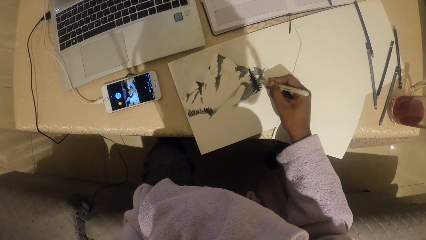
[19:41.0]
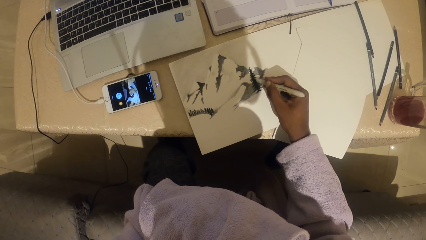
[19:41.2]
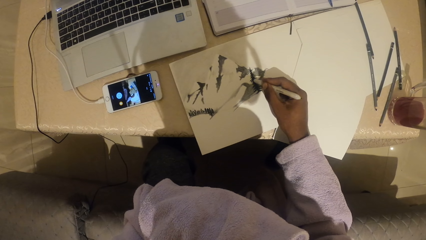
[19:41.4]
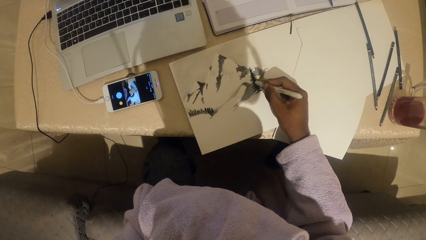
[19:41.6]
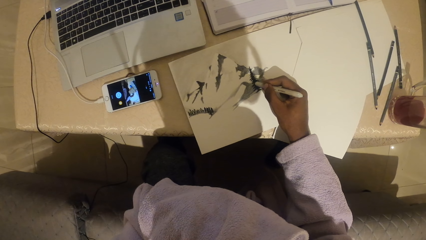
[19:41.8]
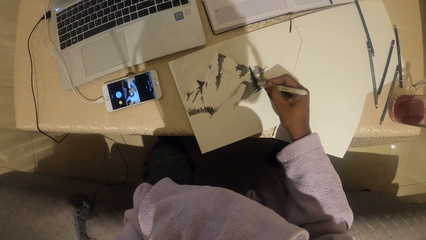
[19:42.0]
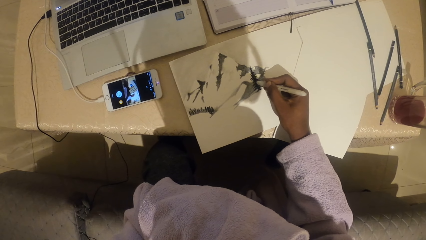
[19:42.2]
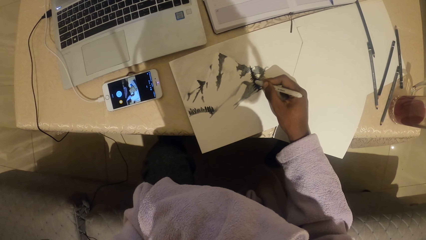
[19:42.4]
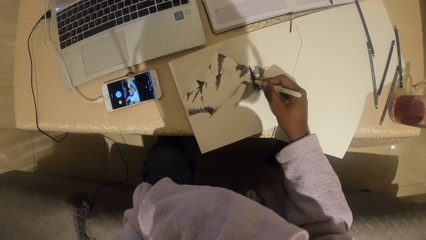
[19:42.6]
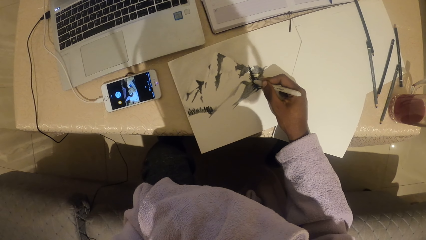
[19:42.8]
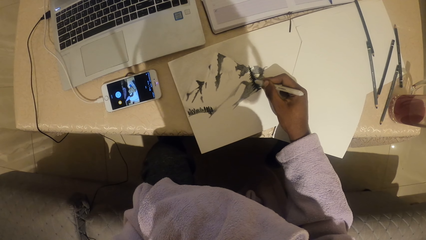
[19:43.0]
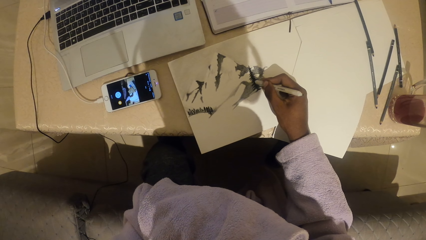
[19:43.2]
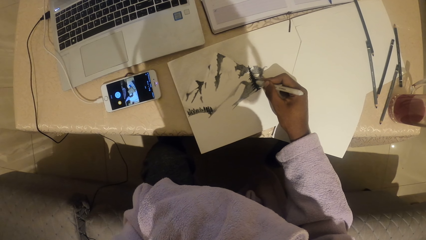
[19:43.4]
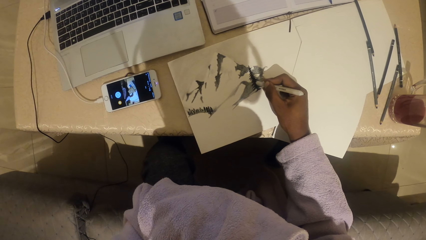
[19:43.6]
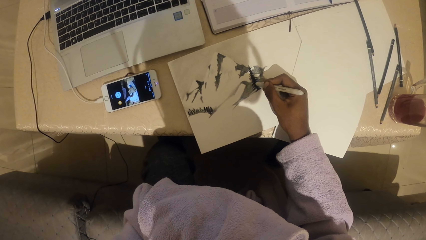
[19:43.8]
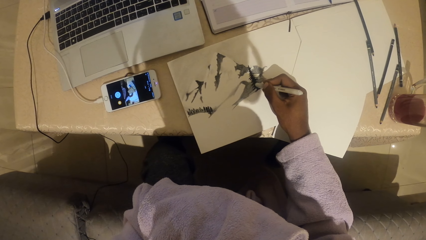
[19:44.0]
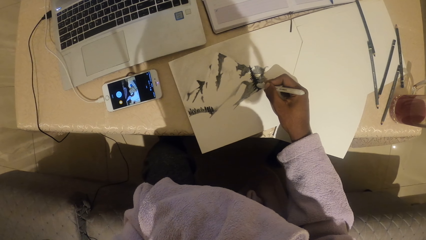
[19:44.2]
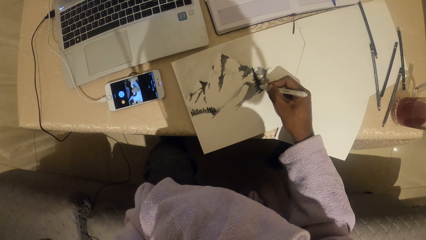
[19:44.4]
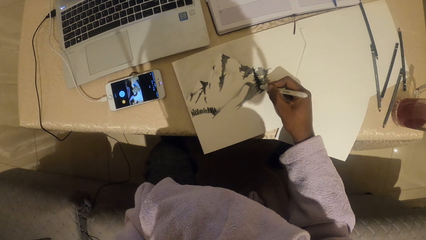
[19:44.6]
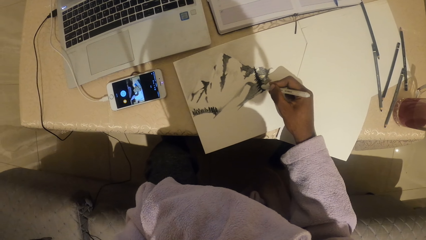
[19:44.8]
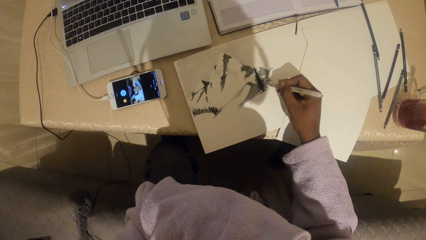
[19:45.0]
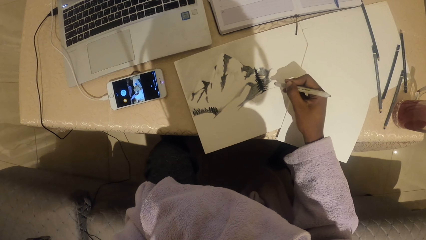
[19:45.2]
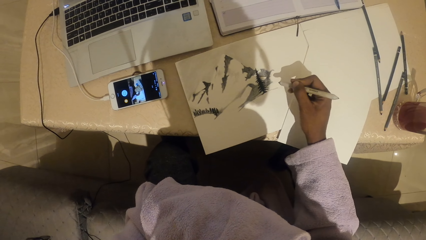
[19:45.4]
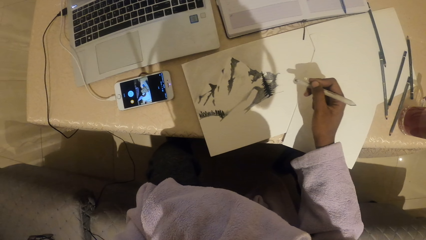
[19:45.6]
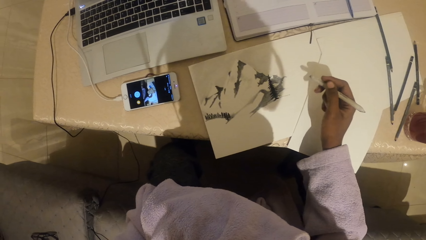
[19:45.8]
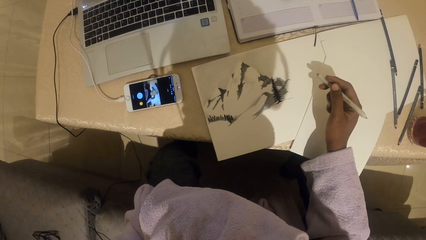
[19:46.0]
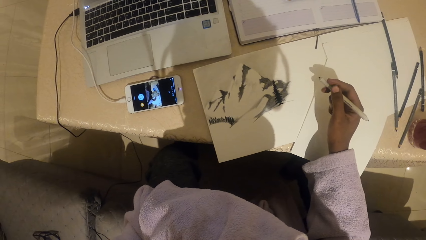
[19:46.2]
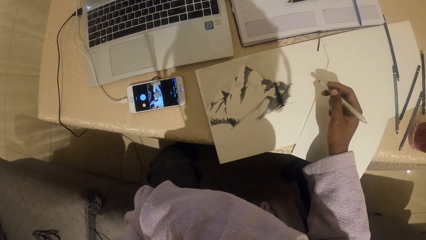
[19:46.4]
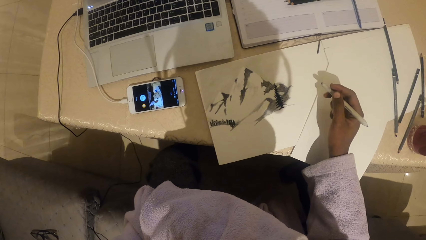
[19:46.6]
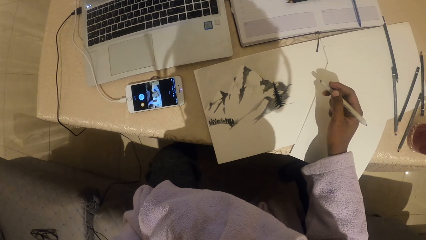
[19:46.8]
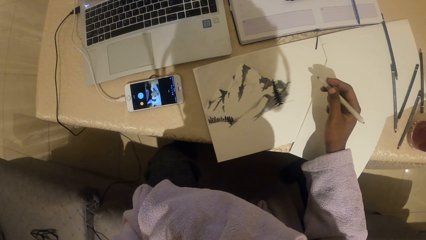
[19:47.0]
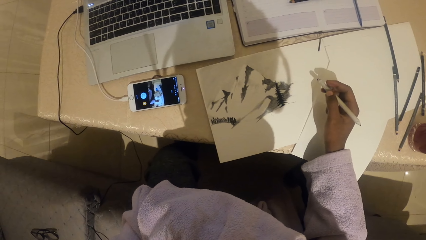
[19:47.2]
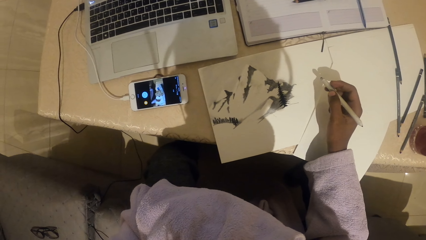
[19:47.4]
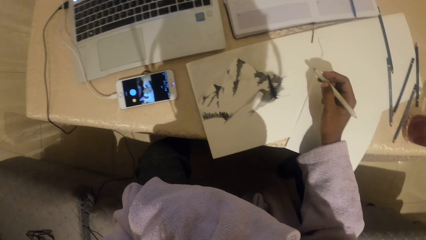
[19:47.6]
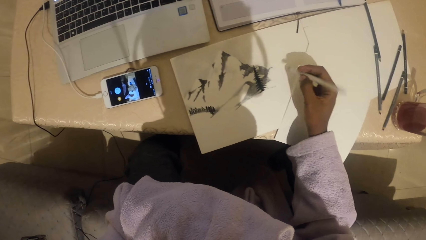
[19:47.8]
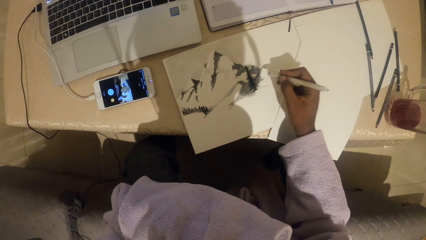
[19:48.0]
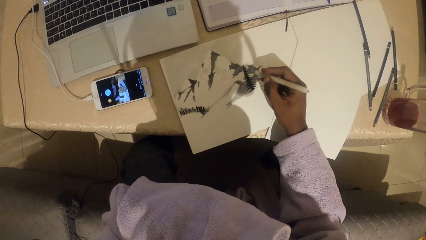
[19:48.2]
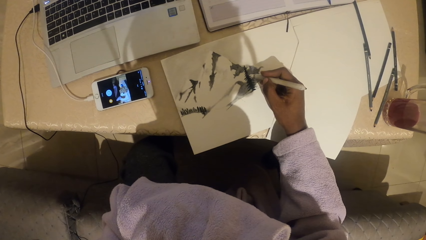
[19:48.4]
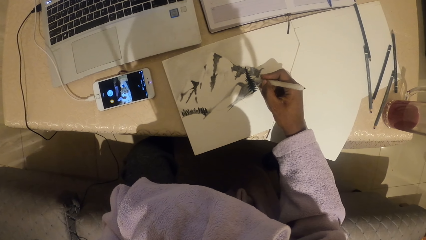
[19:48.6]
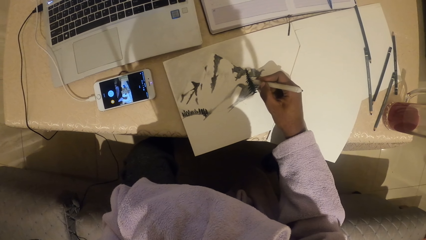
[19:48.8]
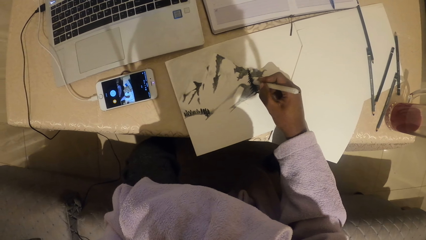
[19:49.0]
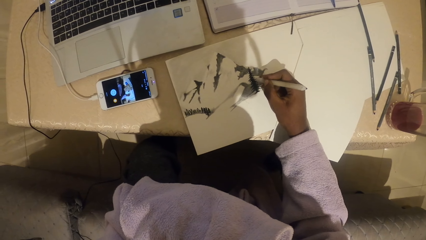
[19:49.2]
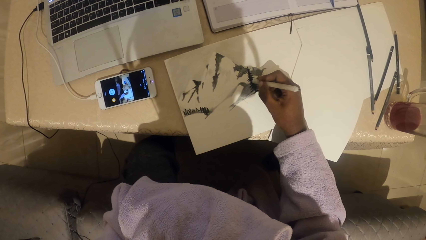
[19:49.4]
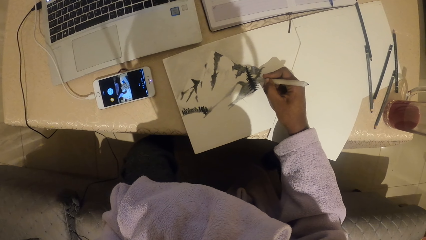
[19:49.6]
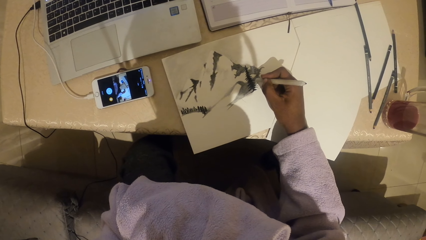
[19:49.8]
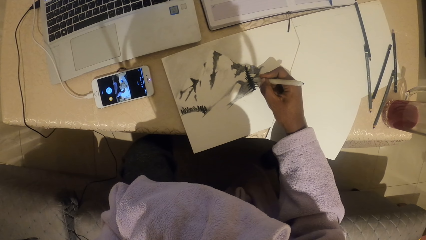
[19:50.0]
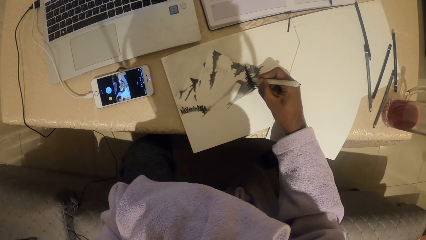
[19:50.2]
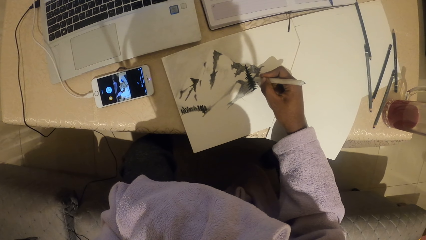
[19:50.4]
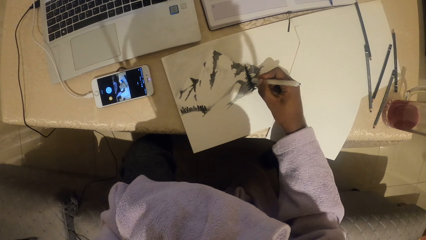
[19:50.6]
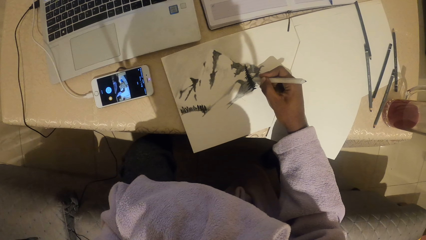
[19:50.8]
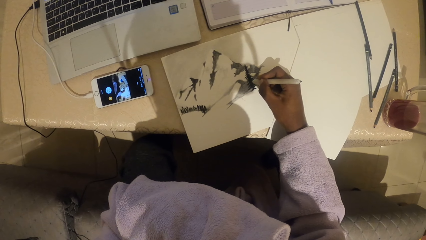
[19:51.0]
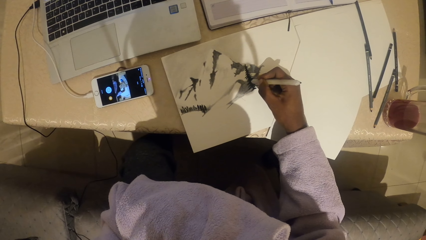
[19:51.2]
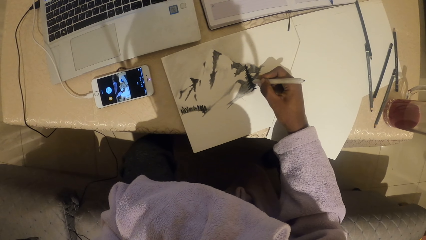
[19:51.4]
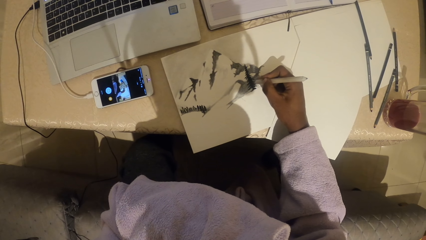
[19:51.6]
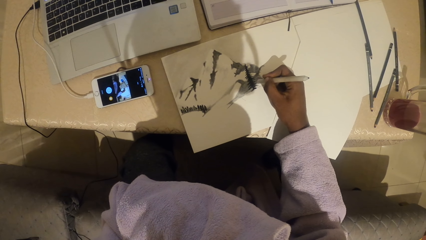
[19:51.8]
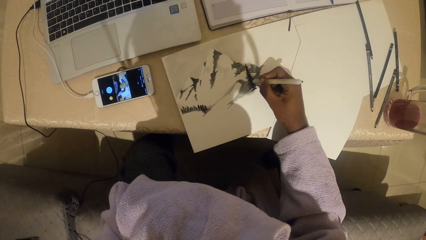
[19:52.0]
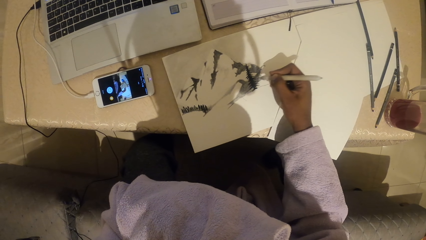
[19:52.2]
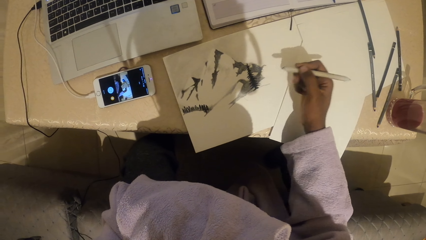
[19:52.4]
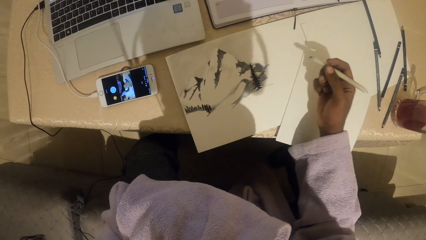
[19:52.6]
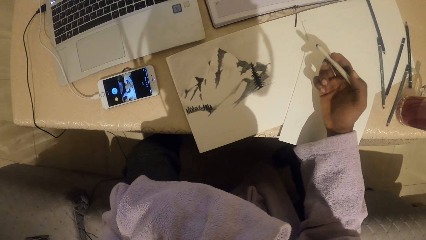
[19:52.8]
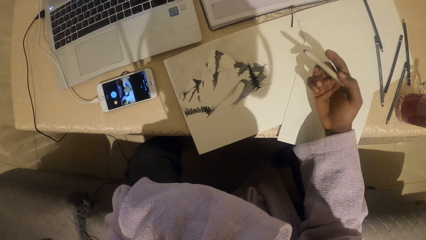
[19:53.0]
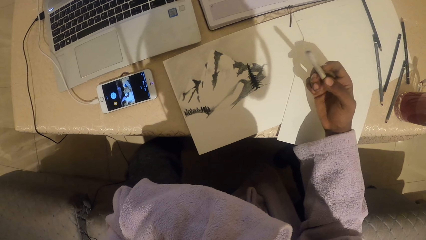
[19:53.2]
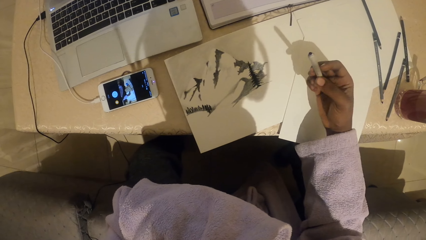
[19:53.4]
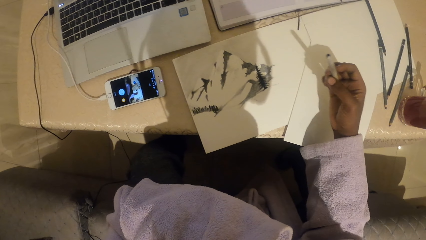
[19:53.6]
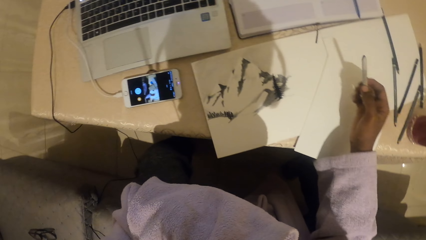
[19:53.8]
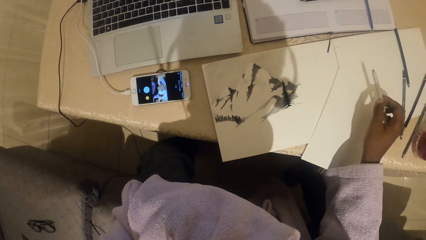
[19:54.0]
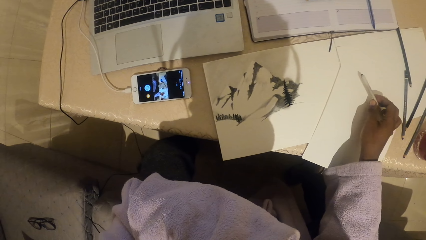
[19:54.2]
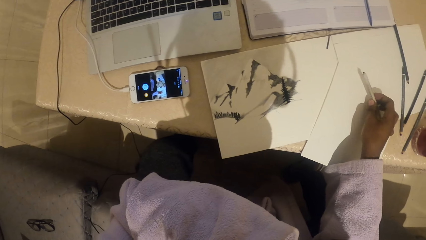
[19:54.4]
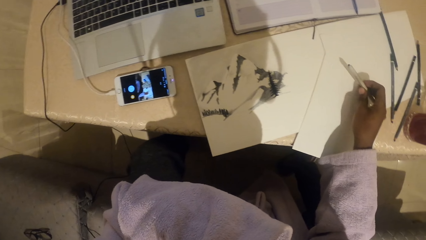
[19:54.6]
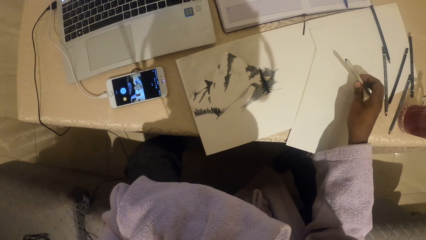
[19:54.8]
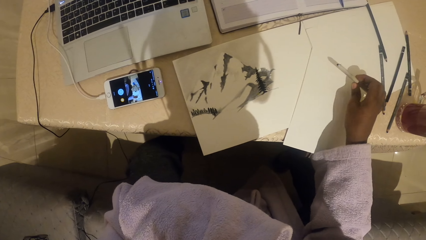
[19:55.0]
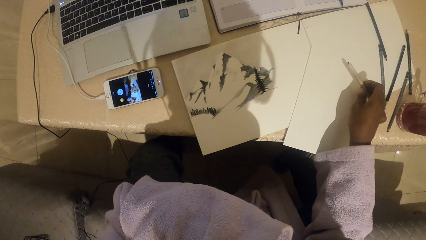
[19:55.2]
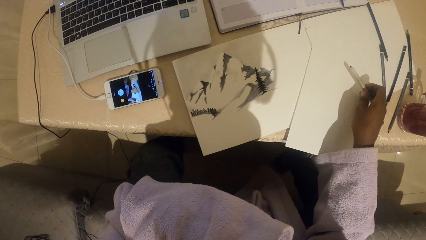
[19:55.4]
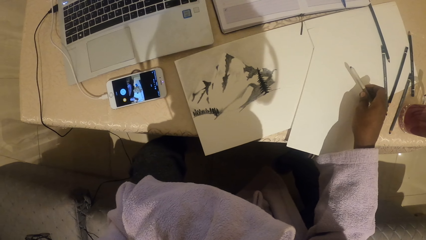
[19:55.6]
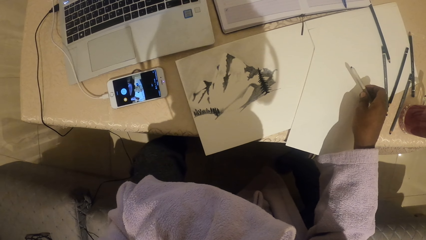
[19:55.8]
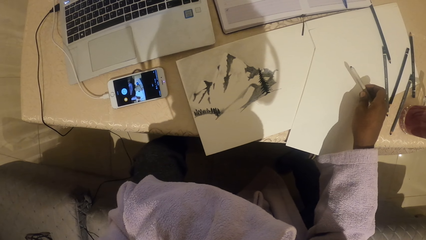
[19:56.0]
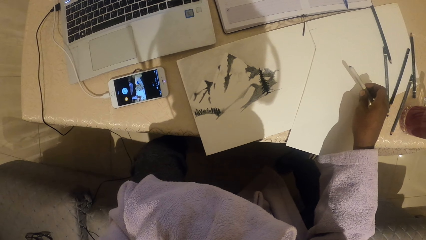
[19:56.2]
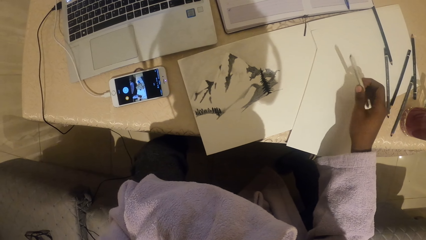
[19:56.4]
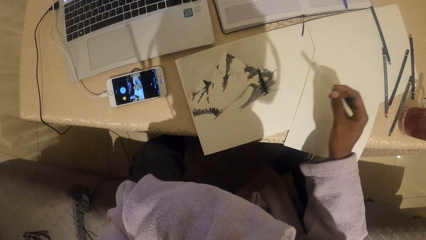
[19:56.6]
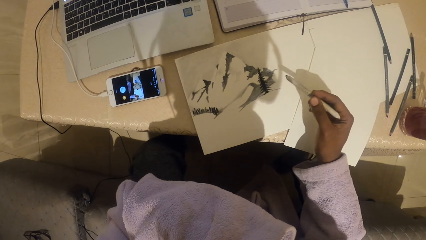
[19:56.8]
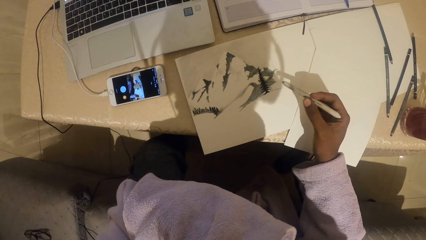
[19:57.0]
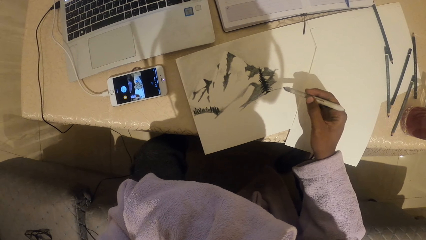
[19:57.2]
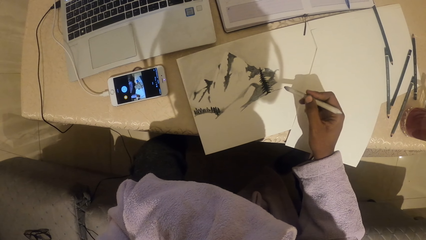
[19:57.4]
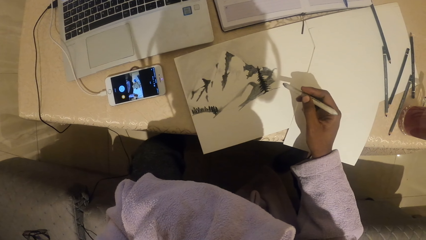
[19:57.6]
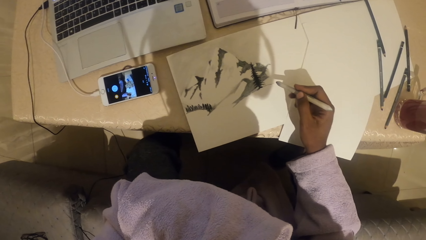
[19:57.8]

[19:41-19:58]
The camera wearer stares at the drawing. They draw on the paper with a colored pencil. They stare at the drawing.
